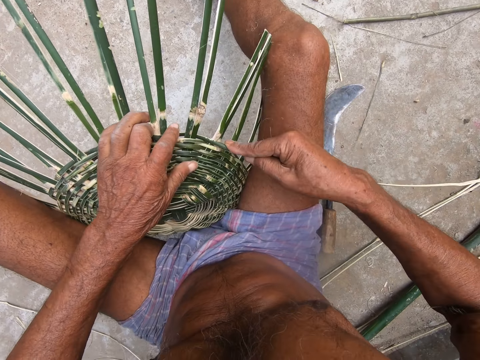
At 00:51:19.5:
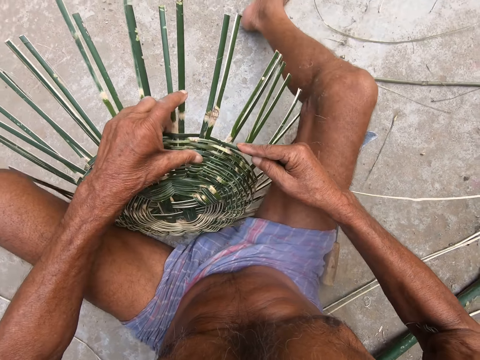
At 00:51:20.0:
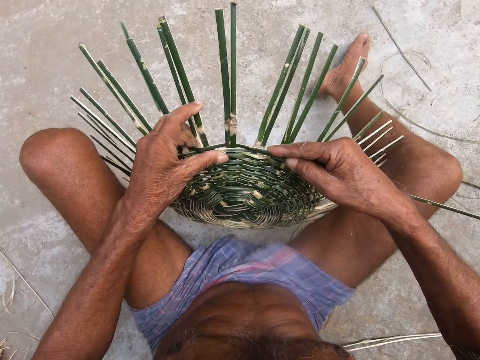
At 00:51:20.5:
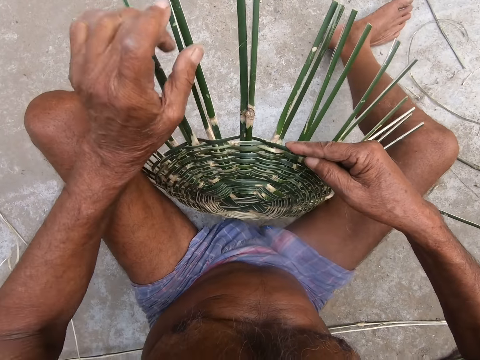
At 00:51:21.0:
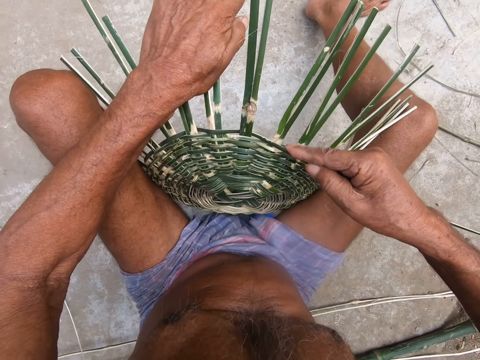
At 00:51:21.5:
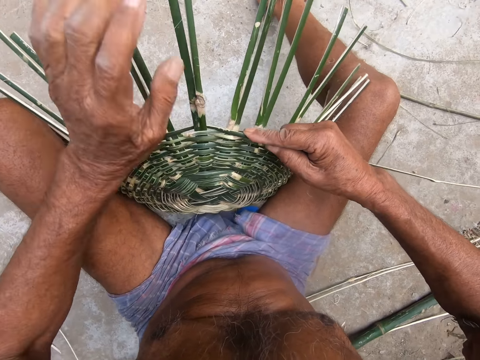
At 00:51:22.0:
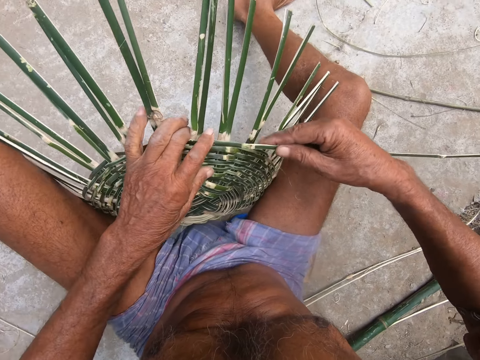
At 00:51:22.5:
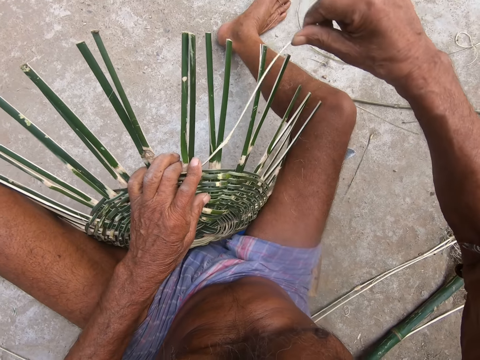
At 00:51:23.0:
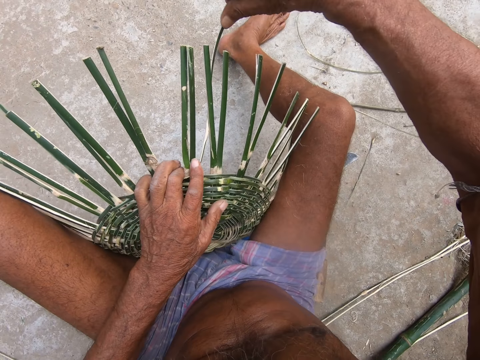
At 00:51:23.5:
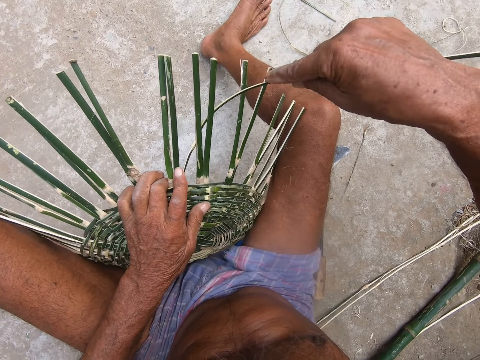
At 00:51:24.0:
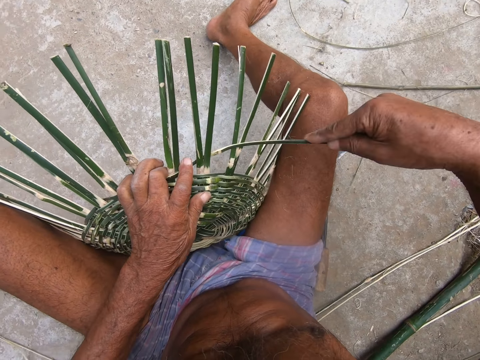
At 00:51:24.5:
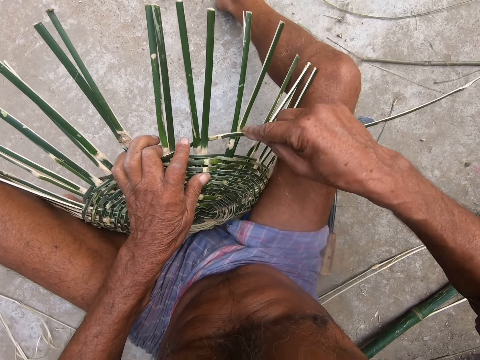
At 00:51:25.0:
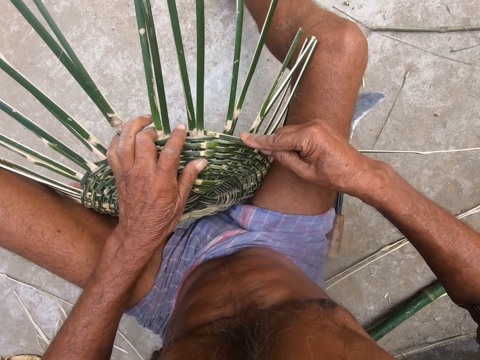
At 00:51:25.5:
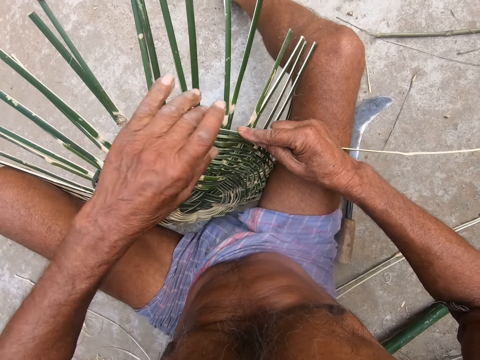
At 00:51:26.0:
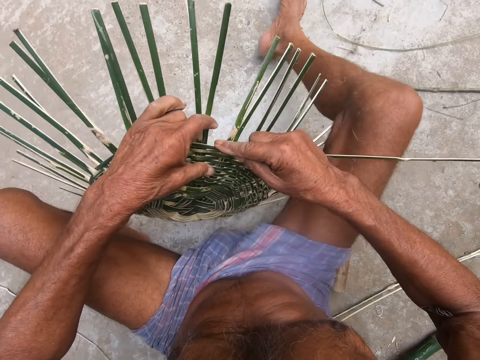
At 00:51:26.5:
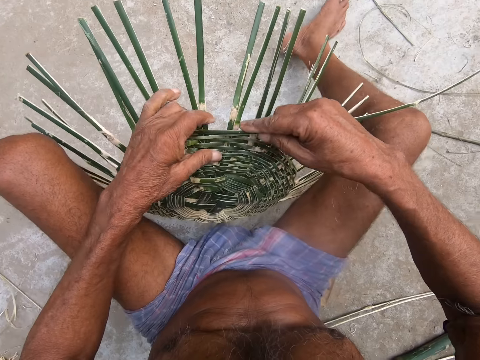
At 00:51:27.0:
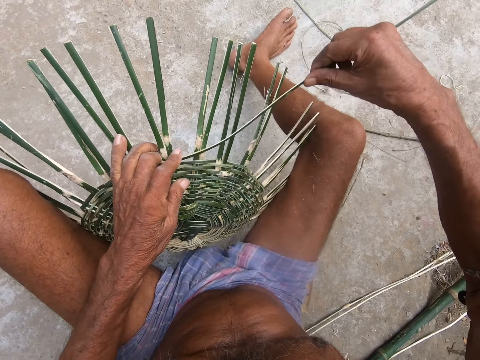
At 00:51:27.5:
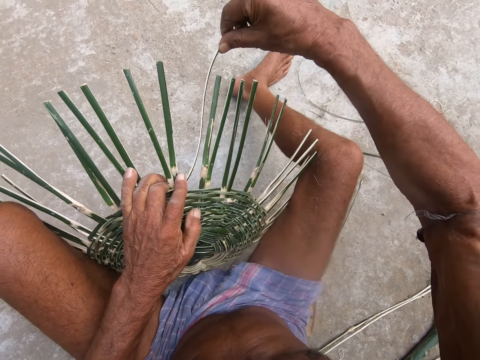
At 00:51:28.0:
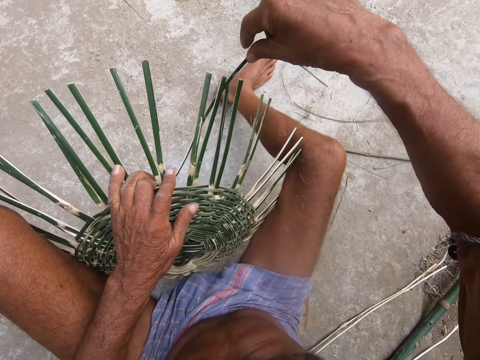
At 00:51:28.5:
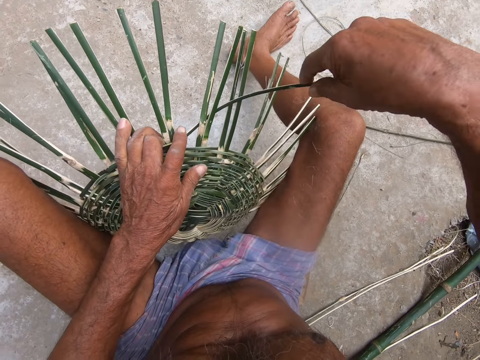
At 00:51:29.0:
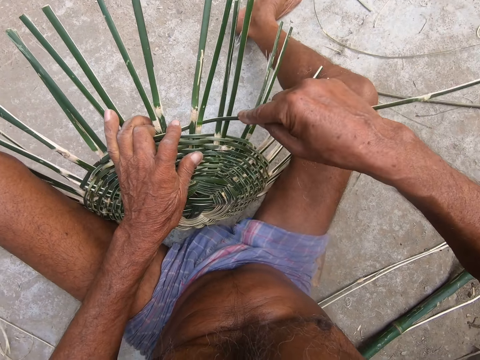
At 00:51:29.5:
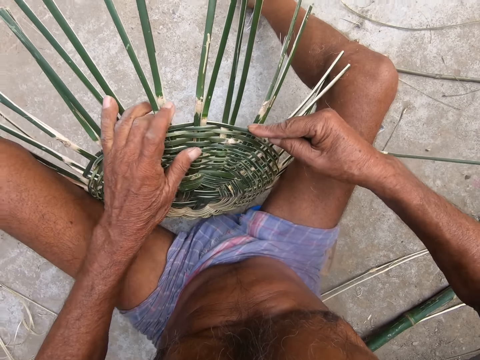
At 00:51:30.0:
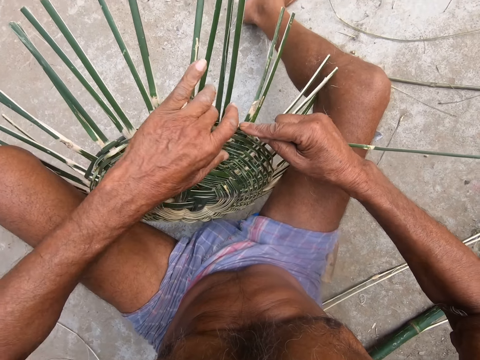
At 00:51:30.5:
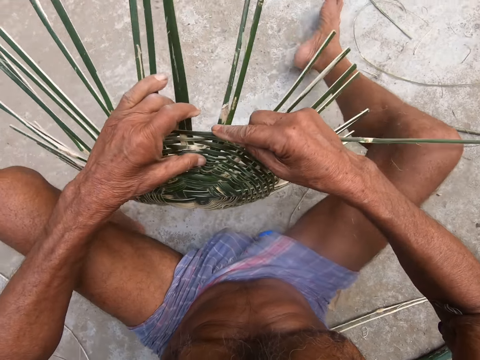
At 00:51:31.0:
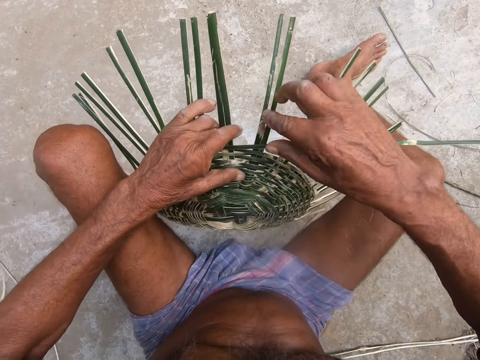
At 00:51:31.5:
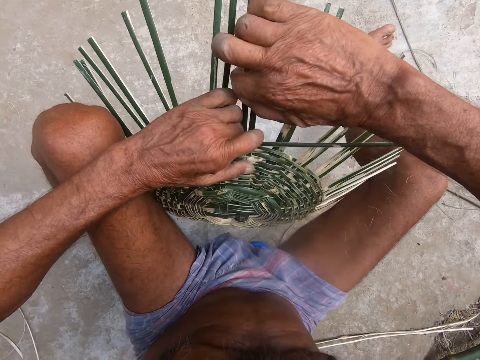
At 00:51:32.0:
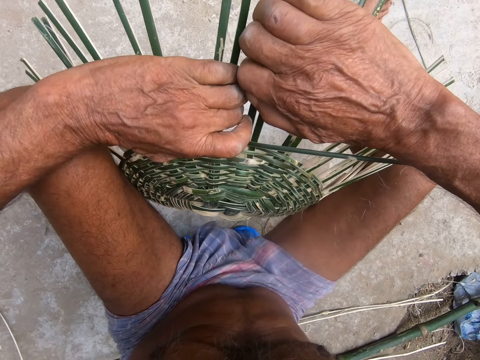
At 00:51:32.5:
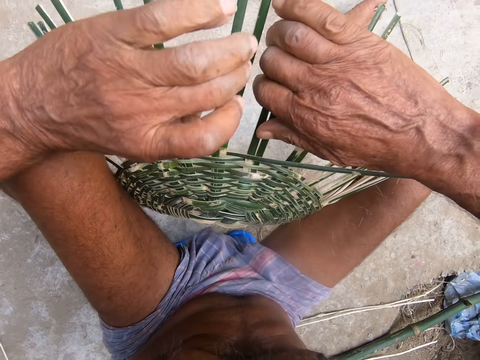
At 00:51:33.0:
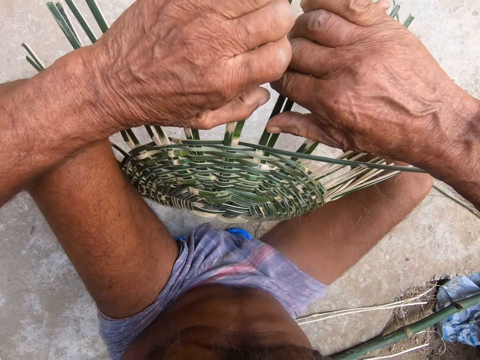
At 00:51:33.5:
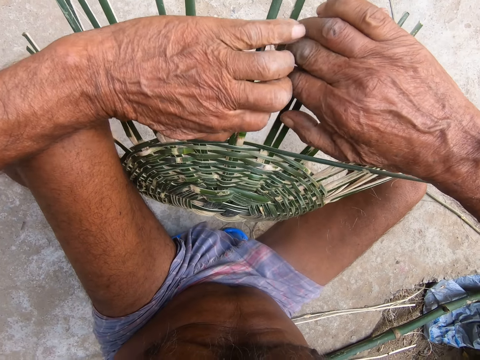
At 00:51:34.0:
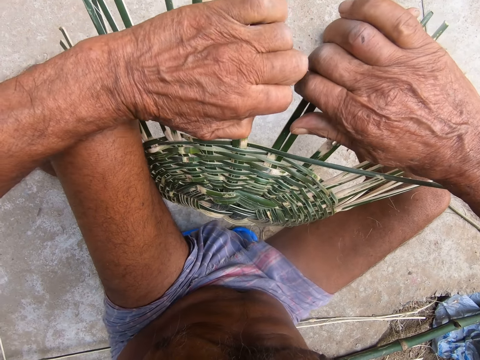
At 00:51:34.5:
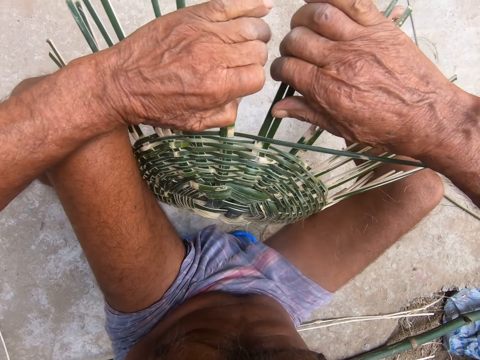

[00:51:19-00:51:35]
The camera wearer adjusts the basket between his legs with both hands. He arranges the rachis on the basket with his left hand. He weaves the basket with the palm frond in his right hand. He adjusts the basket between his legs with both hands. He weaves the basket with the palm frond in his right hand. He adjusts the basket between his legs with both hands. He arranges the rachis on the basket with both hands.

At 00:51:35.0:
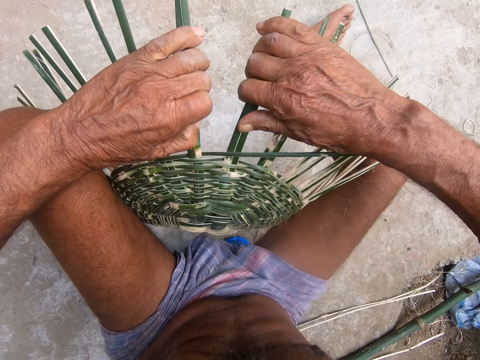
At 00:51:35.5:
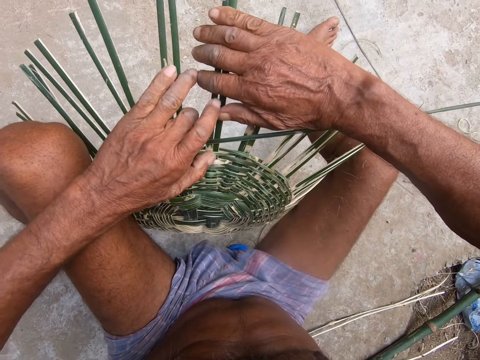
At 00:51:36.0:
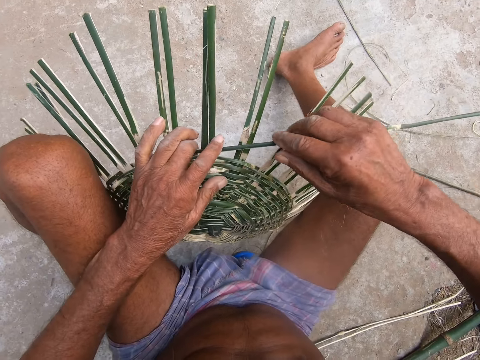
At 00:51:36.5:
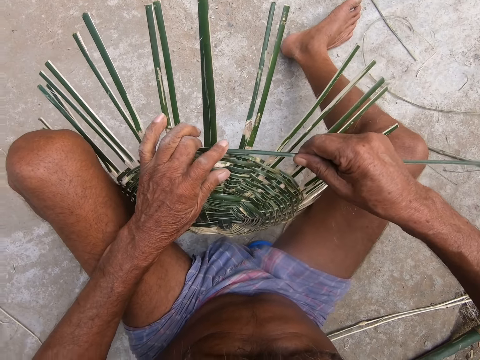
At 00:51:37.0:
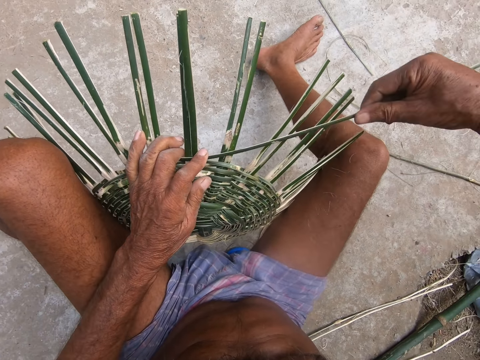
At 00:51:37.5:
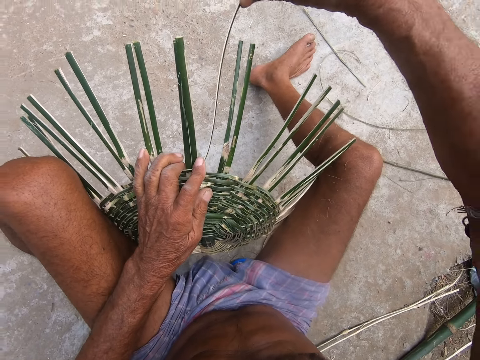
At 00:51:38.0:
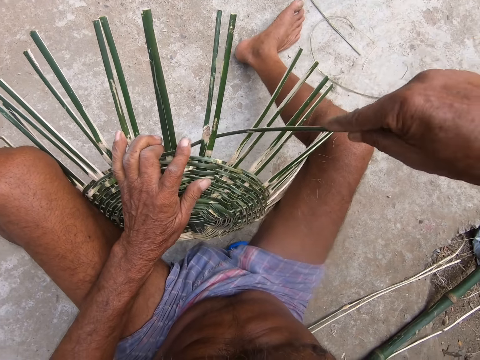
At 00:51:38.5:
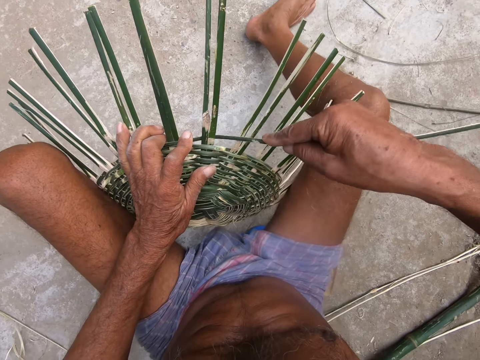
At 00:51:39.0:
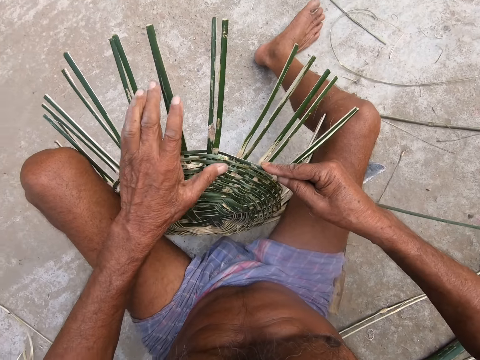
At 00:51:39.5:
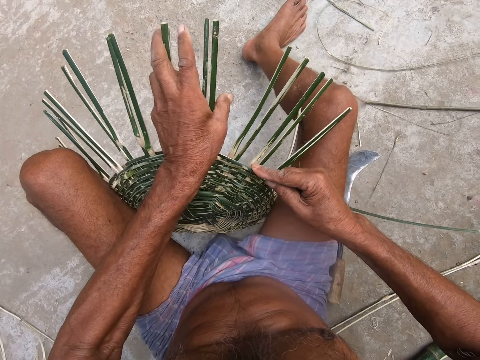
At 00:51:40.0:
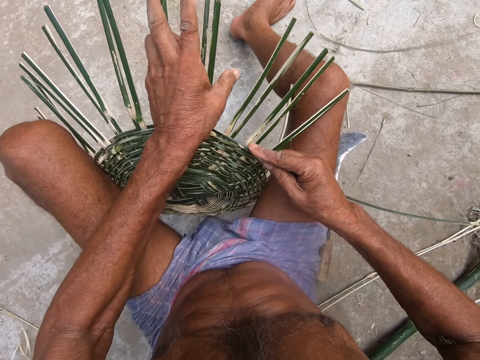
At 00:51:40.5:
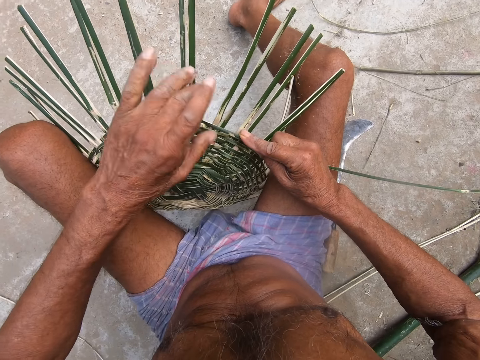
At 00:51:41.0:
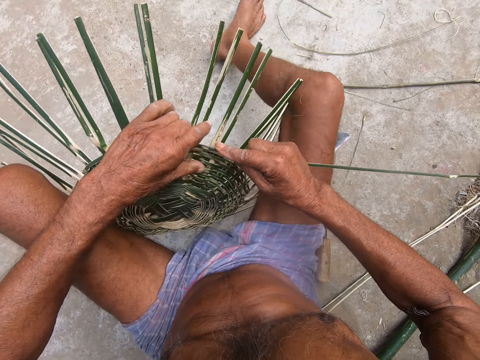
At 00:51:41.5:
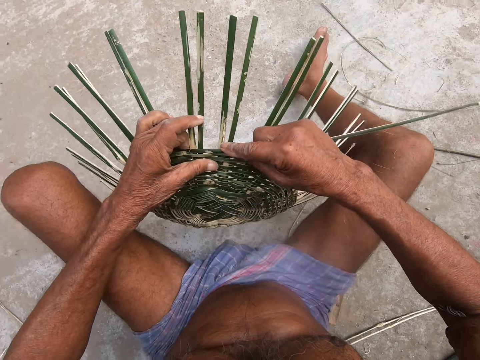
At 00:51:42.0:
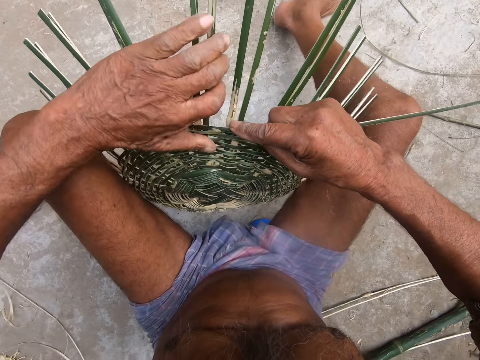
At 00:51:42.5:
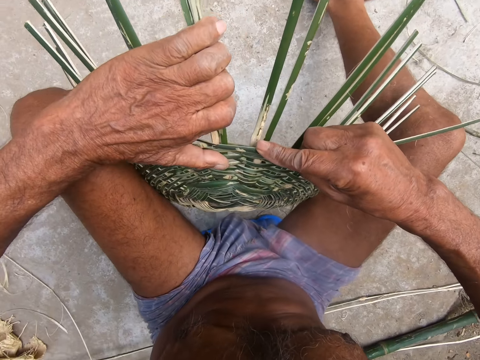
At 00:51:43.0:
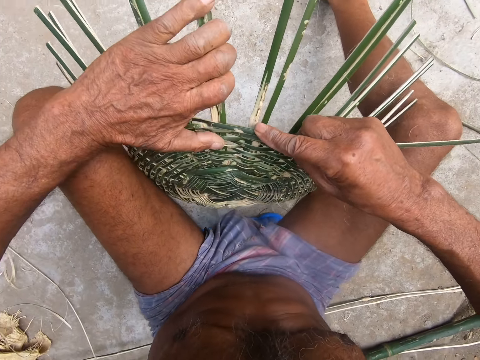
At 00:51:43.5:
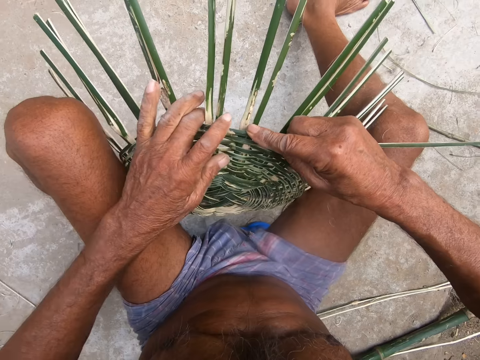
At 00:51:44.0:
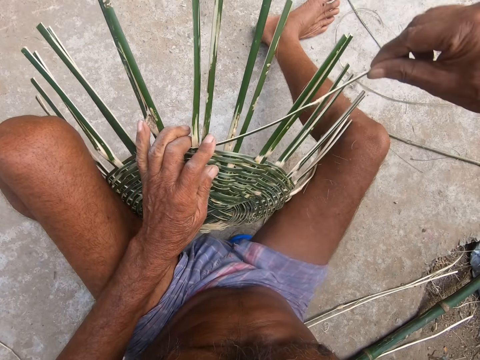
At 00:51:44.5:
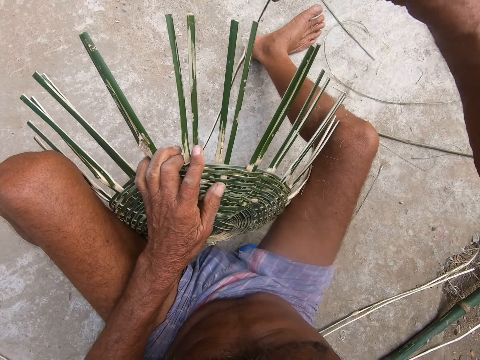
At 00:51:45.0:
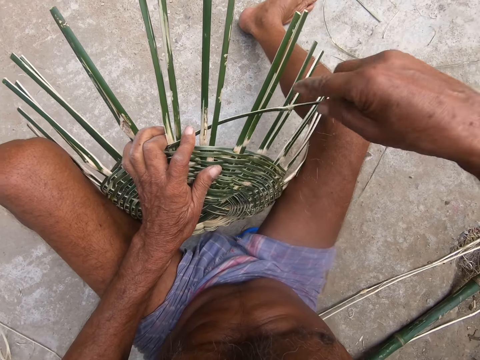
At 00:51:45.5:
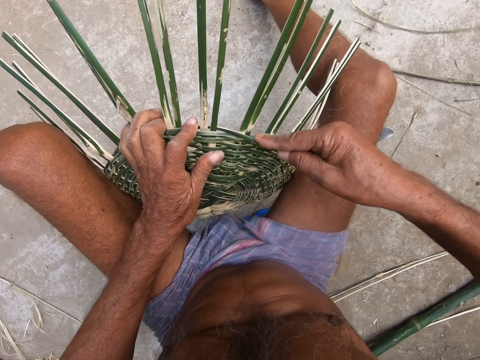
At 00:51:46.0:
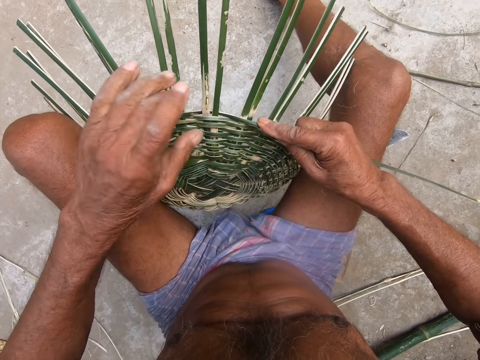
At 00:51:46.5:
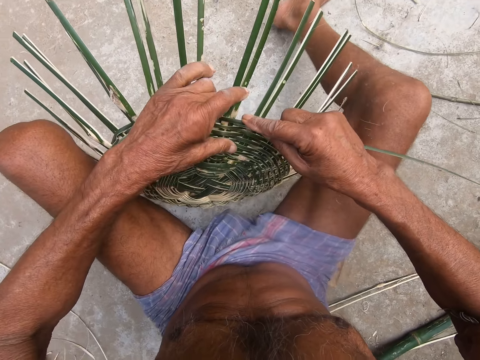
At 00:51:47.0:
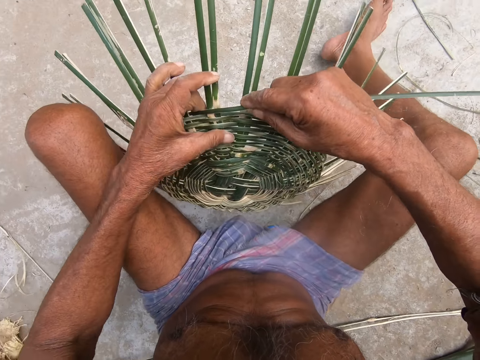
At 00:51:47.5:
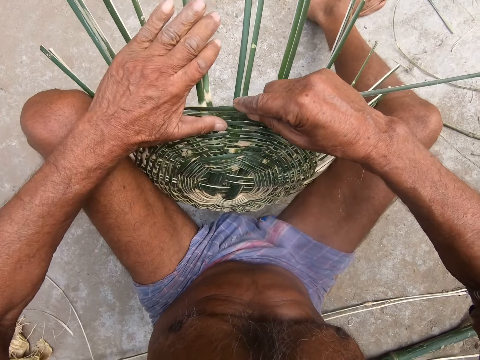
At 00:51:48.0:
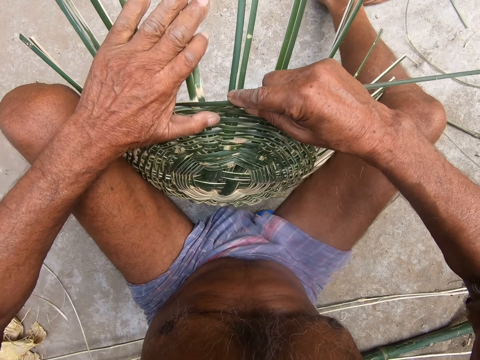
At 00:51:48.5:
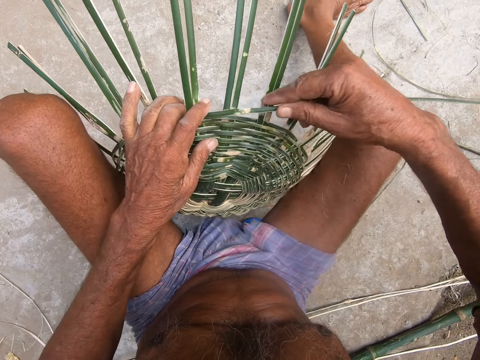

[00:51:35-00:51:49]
The camera wearer weaves the basket with the palm frond in his right hand. He arranges the rachis on the basket with his left hand. He adjusts the basket between his legs with both hands. He arranges the rachis on the basket with his left hand. He weaves the basket with the palm frond in his right hand. He adjusts the basket between his legs with both hands. He arranges the rachis on the basket with his left hand.
